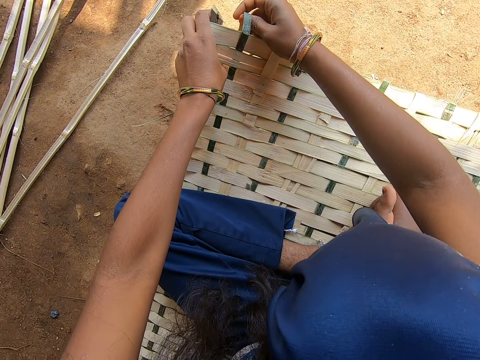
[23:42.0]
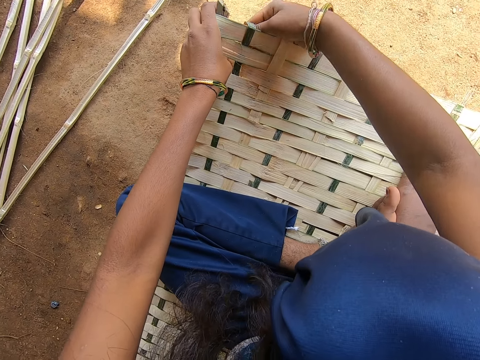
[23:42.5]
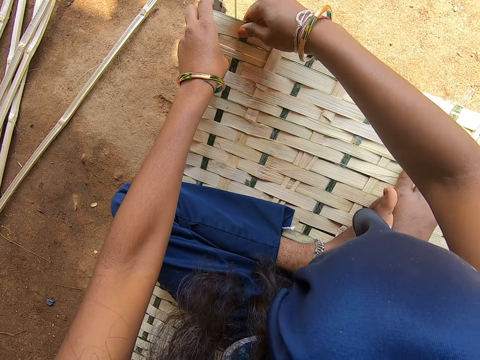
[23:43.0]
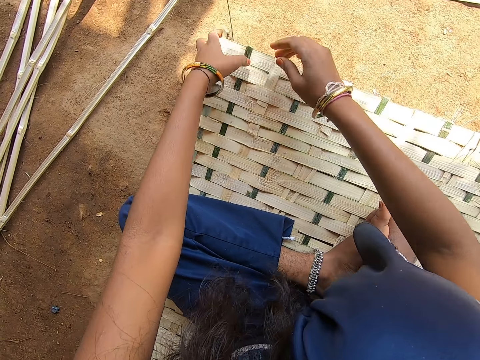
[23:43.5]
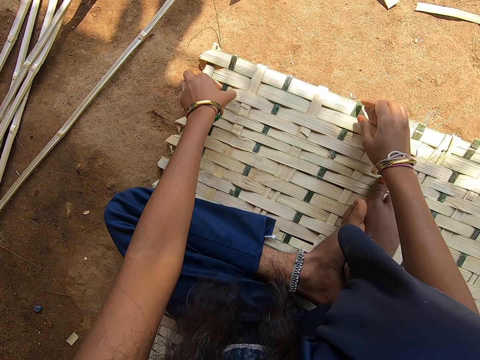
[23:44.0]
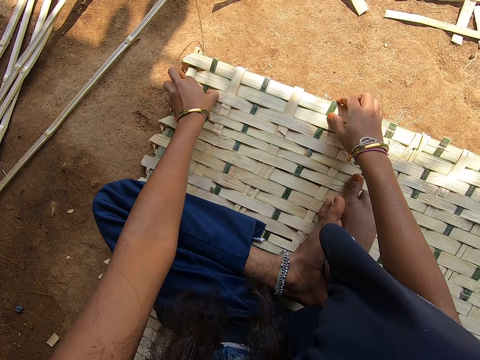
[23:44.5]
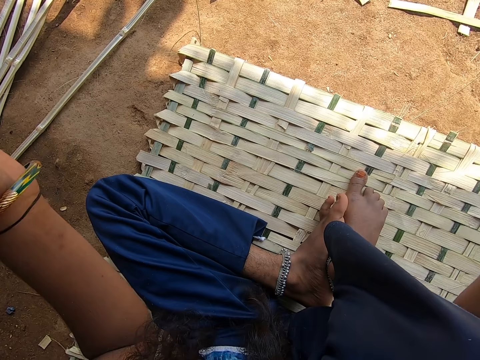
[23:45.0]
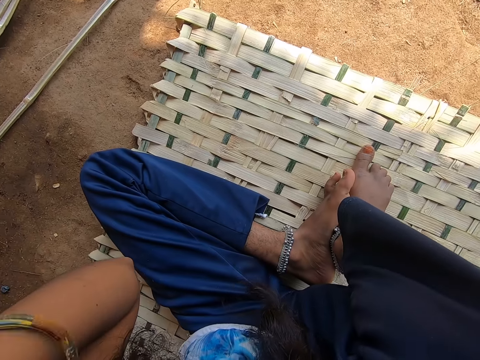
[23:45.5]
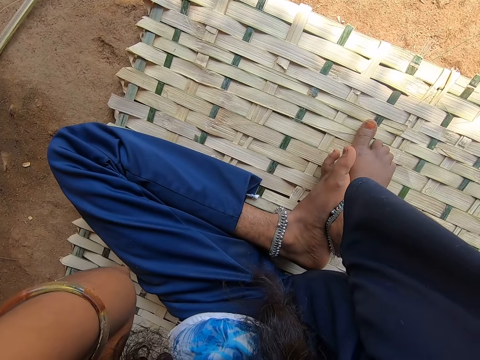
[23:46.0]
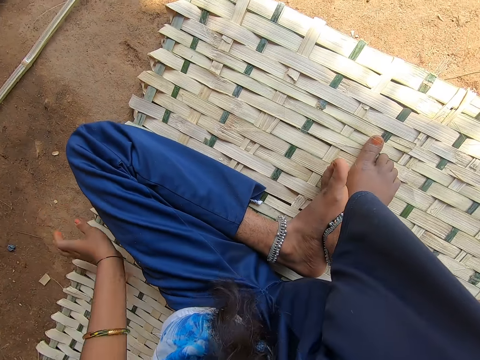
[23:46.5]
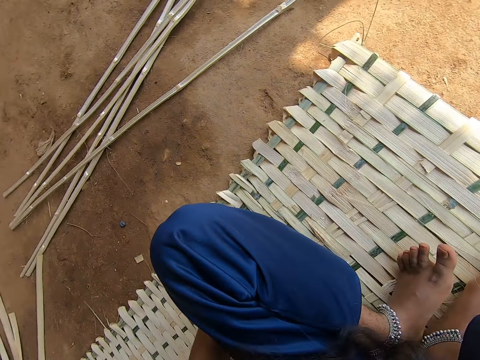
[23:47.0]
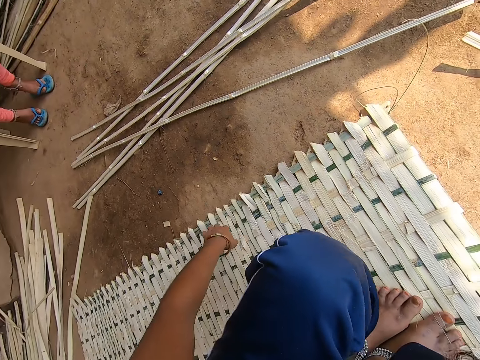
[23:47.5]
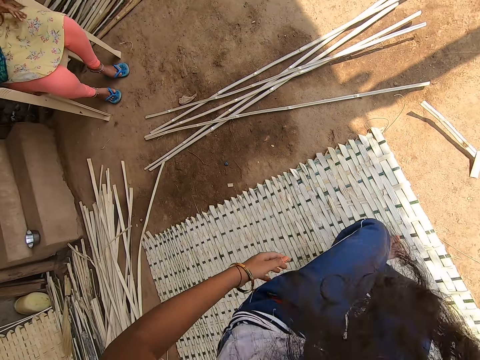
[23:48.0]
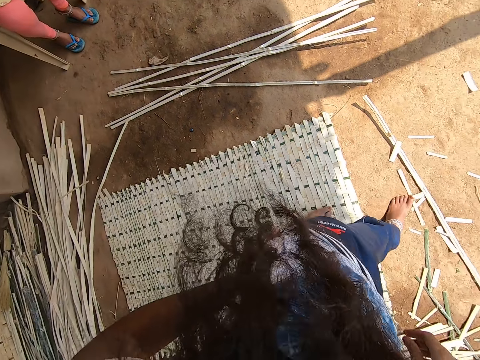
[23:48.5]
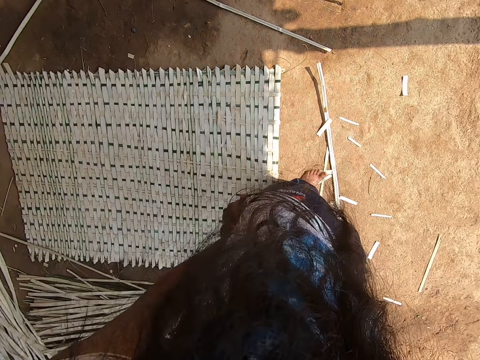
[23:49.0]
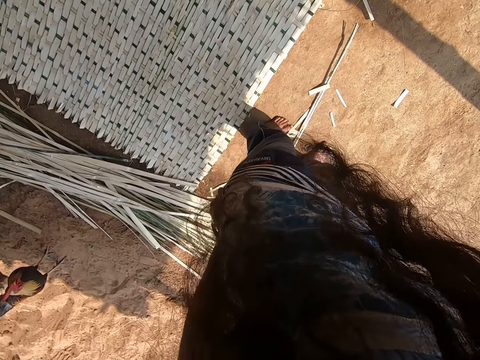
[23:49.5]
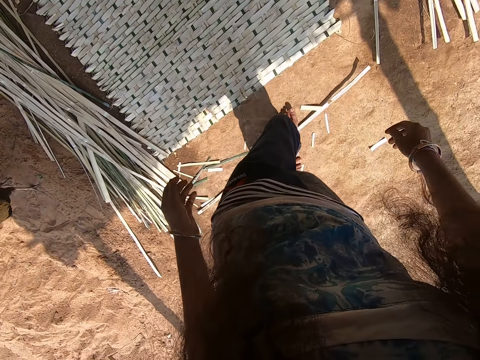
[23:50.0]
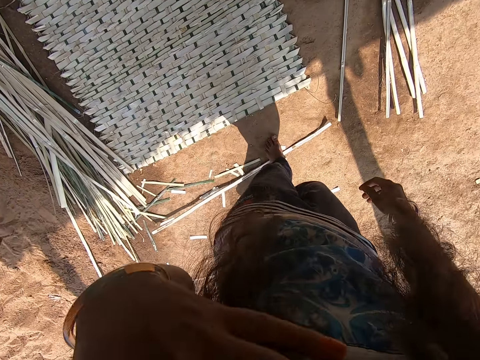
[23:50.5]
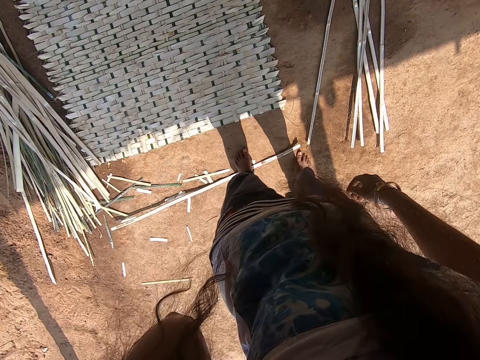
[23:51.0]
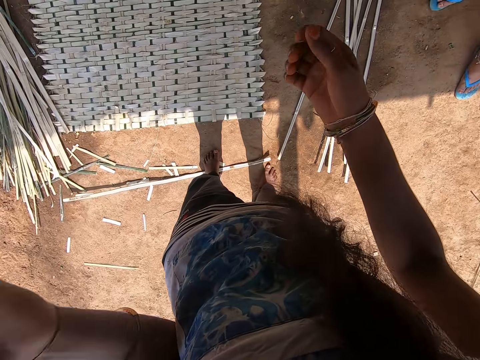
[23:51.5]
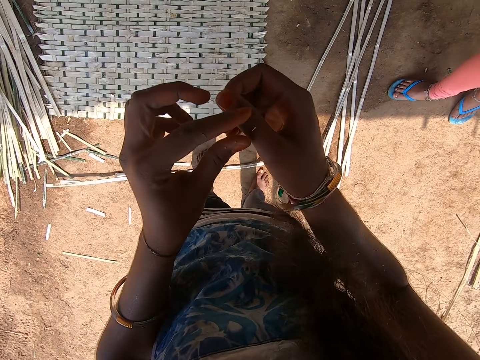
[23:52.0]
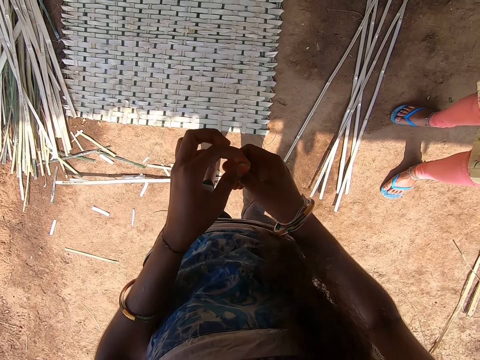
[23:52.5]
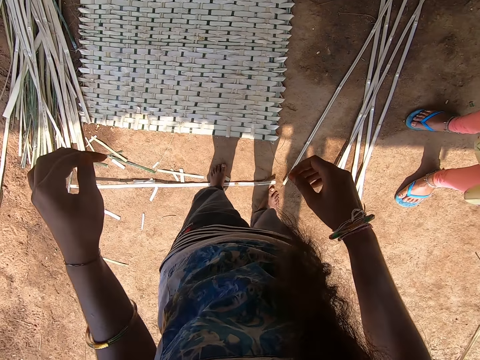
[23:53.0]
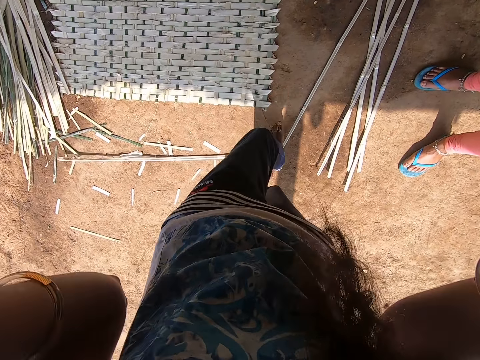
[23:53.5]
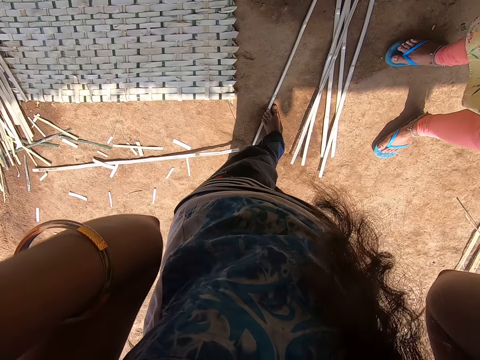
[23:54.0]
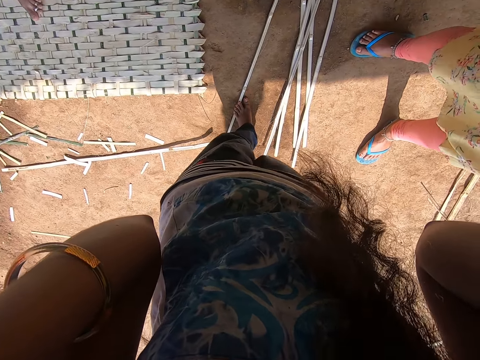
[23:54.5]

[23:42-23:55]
The camera wearer raises hands. They adjust something. They hold on the basket. They converse with a woman. They stand on the basket. They stand from the mat. They walk around. They turn around. They touch the hair. They raise hands. They take the pin from the right hand. They raise hands. They interact with the woman. They walk around.
